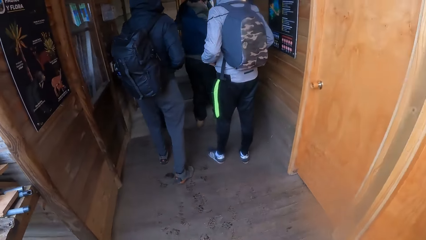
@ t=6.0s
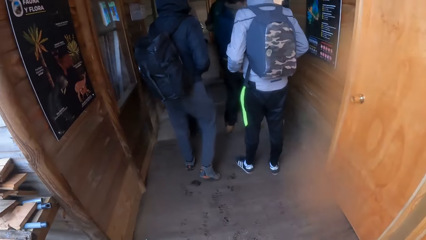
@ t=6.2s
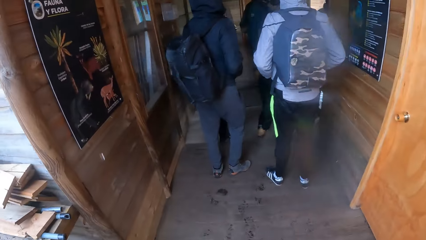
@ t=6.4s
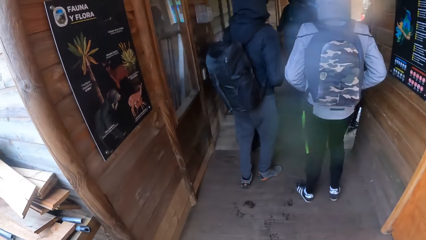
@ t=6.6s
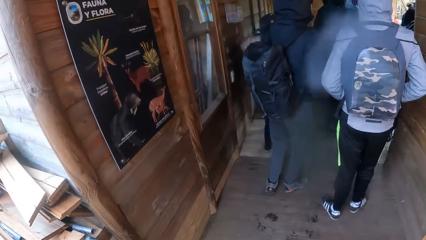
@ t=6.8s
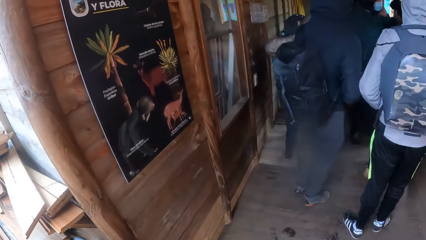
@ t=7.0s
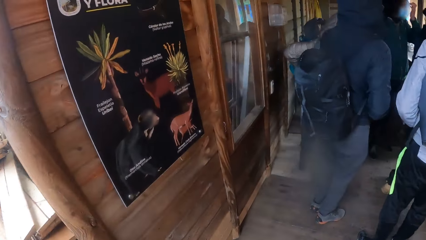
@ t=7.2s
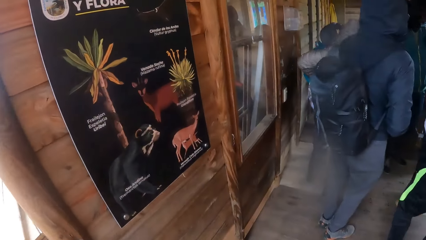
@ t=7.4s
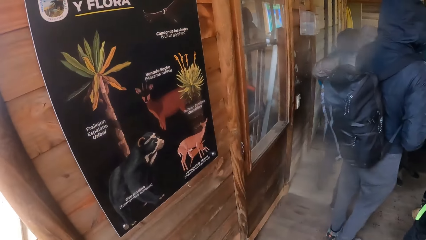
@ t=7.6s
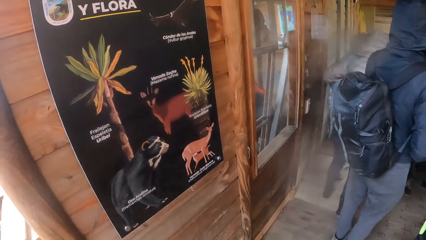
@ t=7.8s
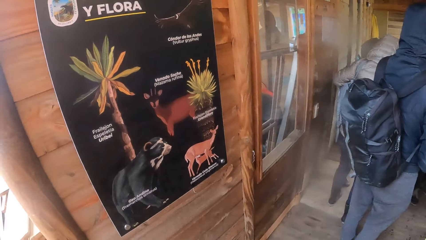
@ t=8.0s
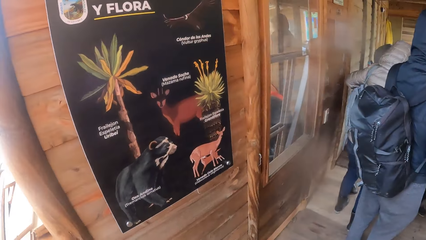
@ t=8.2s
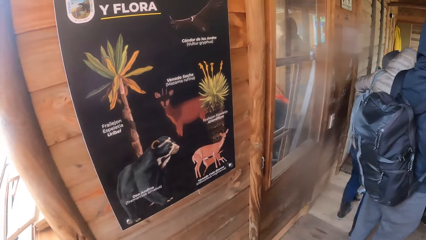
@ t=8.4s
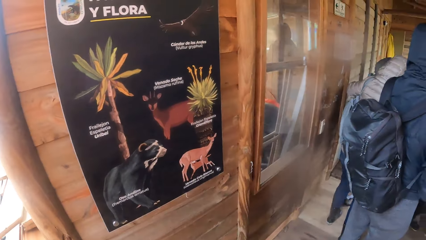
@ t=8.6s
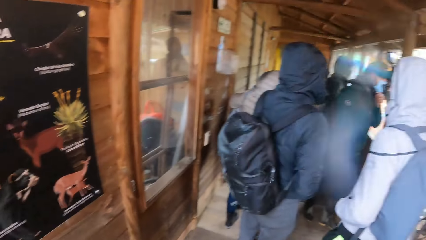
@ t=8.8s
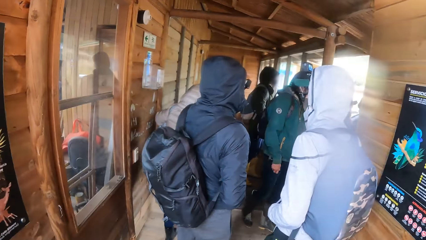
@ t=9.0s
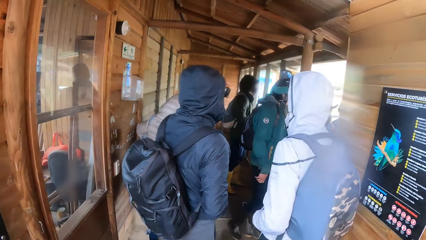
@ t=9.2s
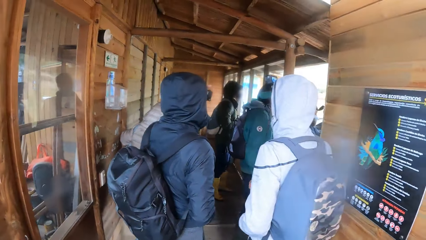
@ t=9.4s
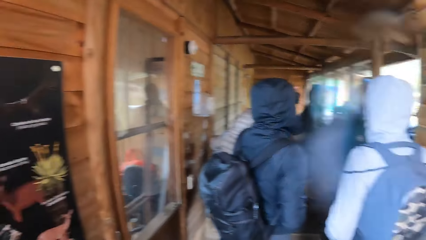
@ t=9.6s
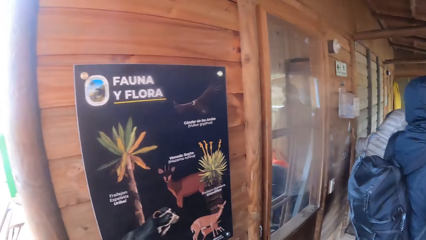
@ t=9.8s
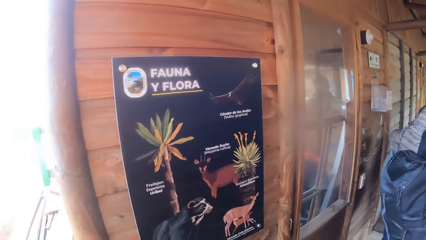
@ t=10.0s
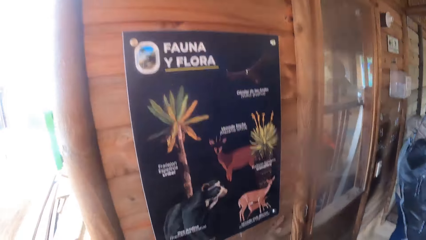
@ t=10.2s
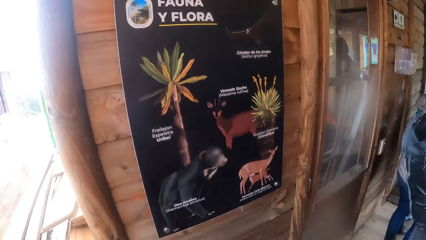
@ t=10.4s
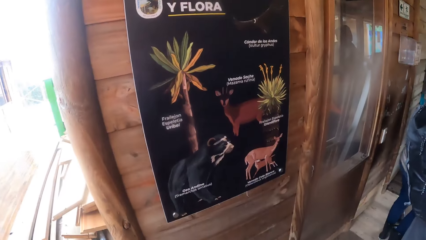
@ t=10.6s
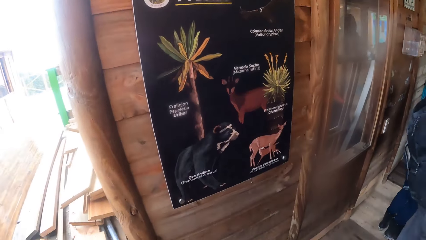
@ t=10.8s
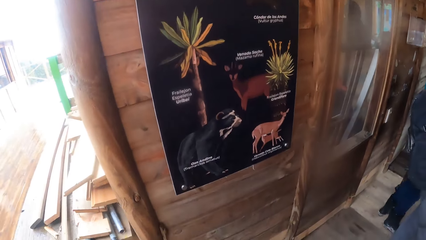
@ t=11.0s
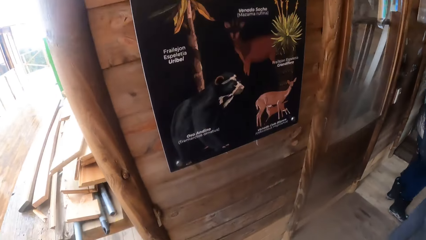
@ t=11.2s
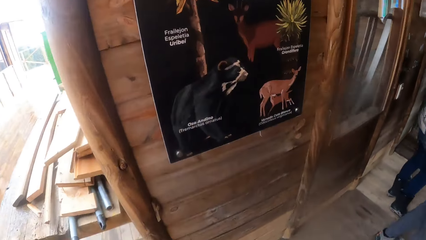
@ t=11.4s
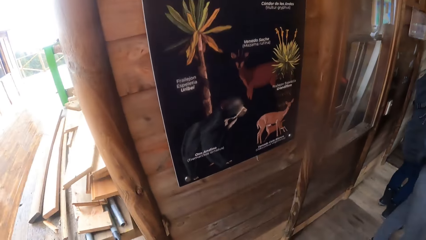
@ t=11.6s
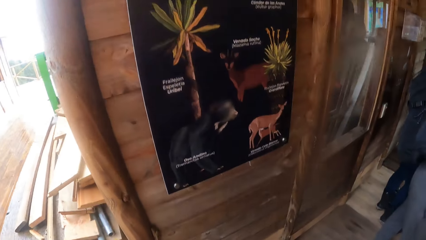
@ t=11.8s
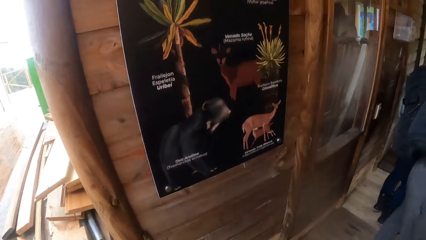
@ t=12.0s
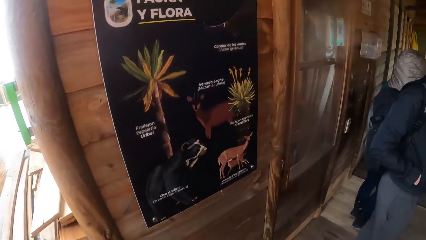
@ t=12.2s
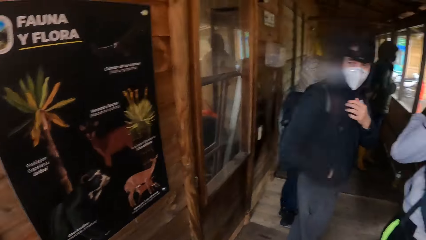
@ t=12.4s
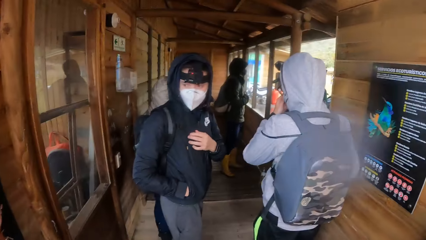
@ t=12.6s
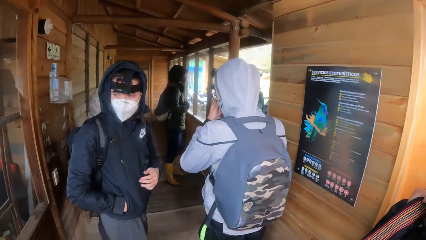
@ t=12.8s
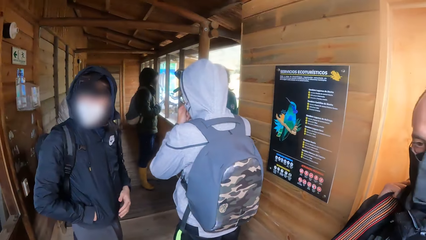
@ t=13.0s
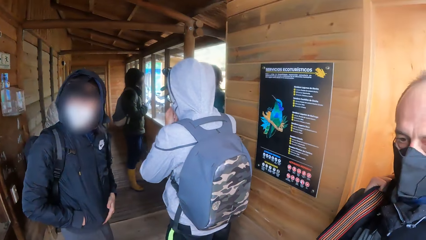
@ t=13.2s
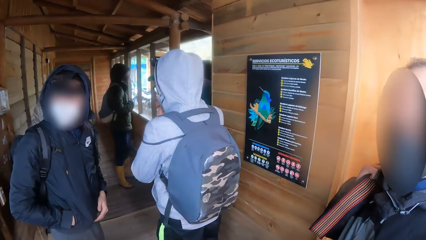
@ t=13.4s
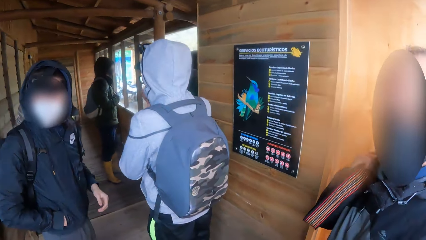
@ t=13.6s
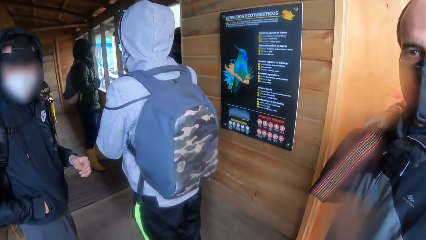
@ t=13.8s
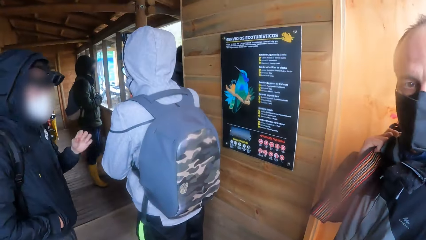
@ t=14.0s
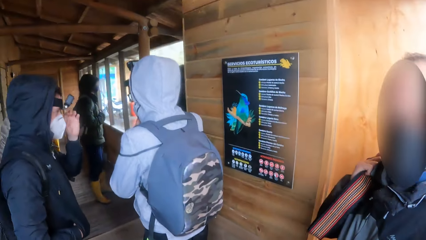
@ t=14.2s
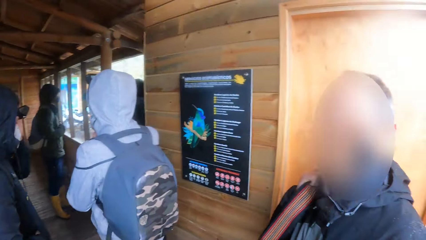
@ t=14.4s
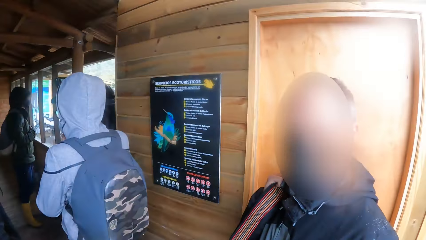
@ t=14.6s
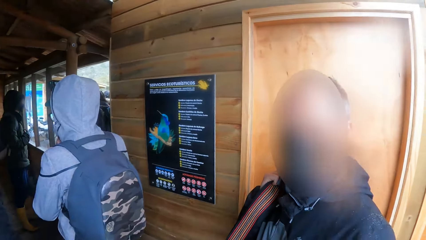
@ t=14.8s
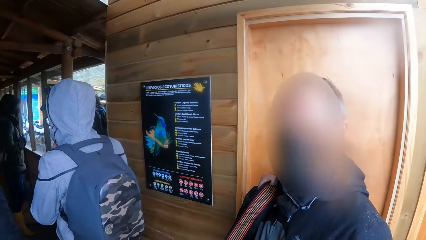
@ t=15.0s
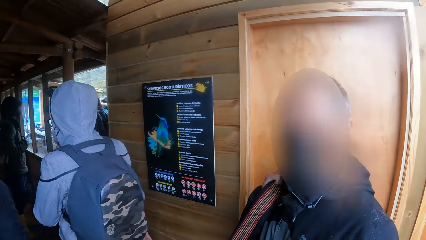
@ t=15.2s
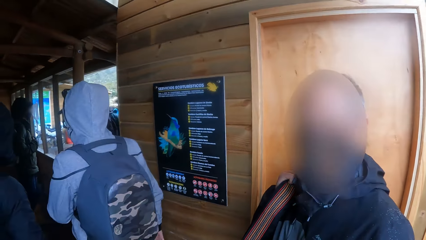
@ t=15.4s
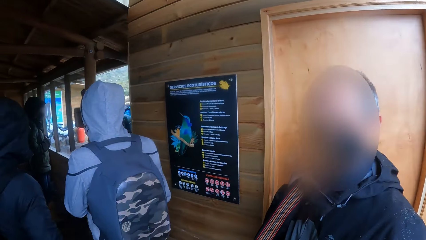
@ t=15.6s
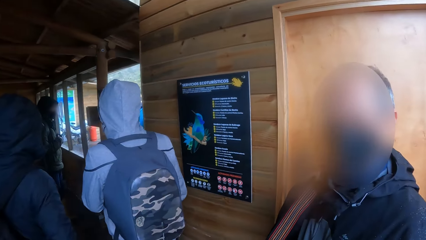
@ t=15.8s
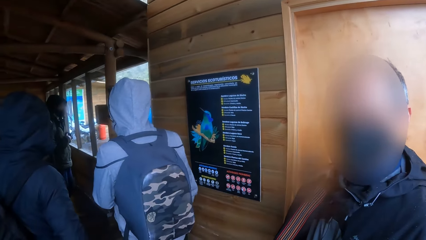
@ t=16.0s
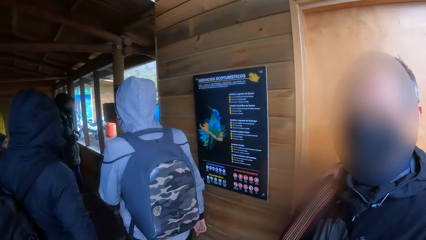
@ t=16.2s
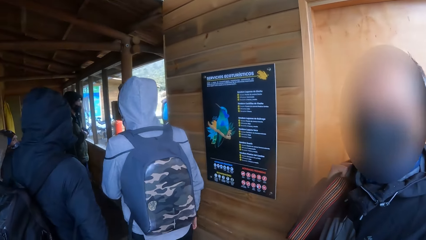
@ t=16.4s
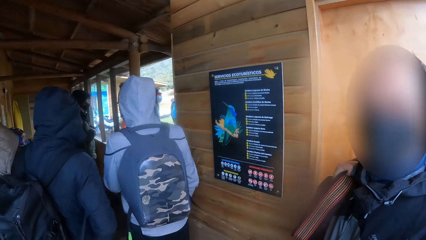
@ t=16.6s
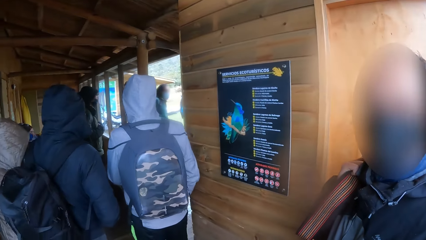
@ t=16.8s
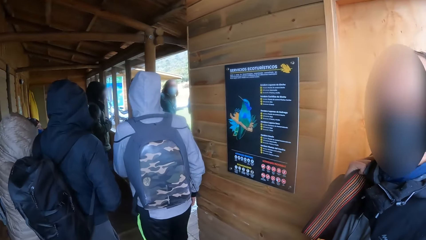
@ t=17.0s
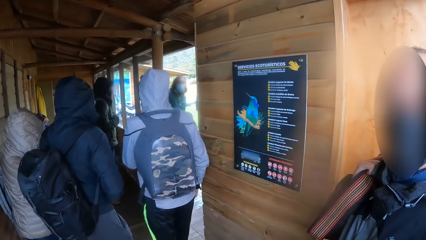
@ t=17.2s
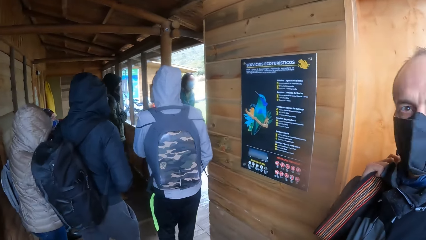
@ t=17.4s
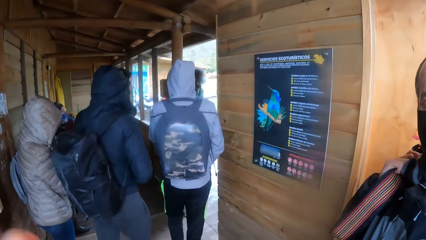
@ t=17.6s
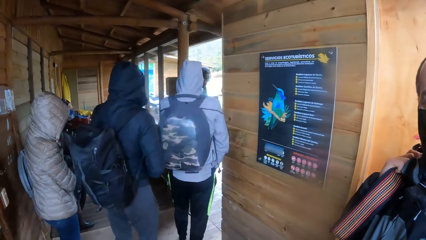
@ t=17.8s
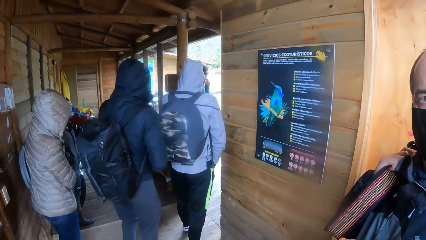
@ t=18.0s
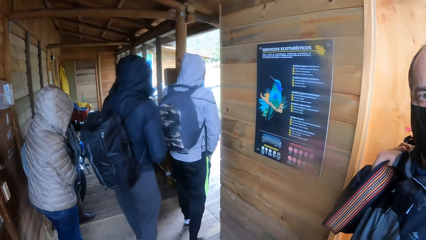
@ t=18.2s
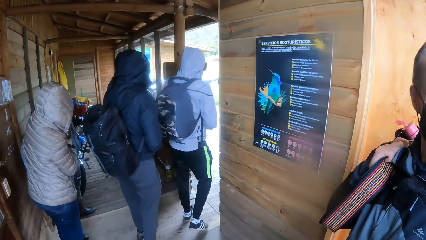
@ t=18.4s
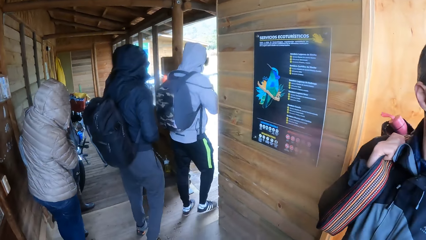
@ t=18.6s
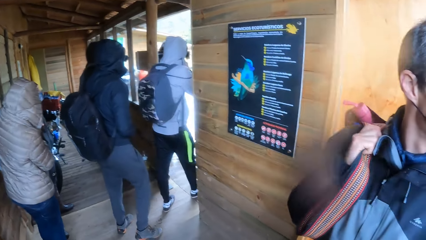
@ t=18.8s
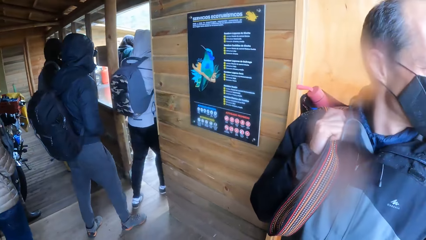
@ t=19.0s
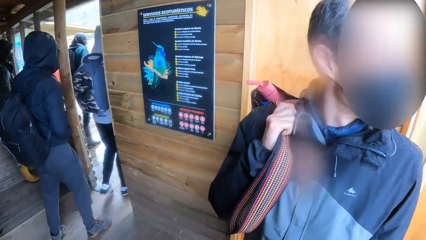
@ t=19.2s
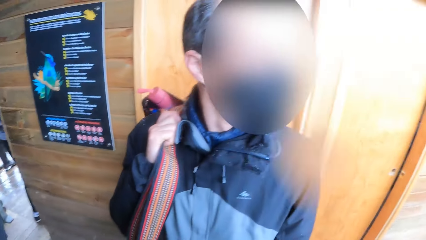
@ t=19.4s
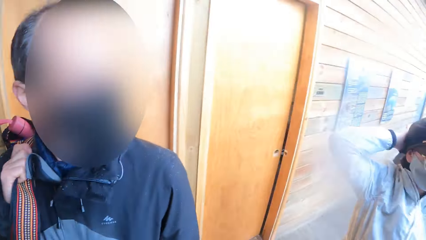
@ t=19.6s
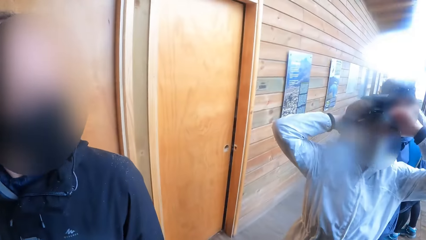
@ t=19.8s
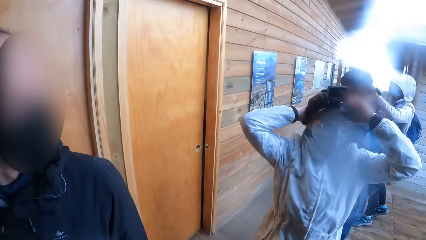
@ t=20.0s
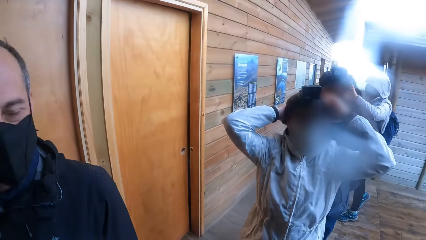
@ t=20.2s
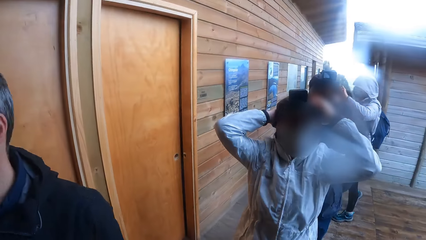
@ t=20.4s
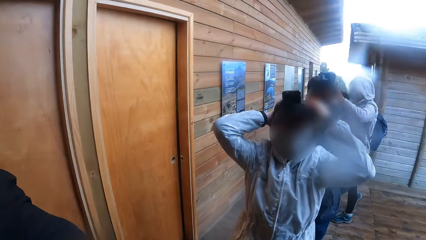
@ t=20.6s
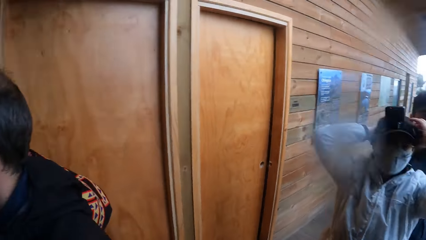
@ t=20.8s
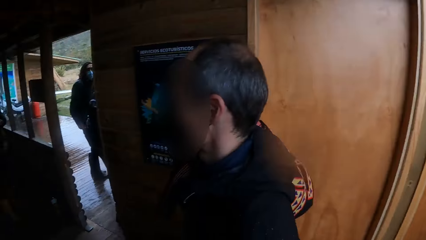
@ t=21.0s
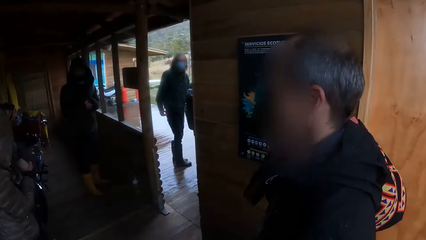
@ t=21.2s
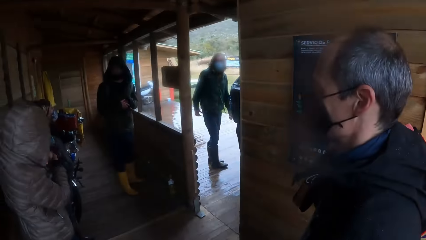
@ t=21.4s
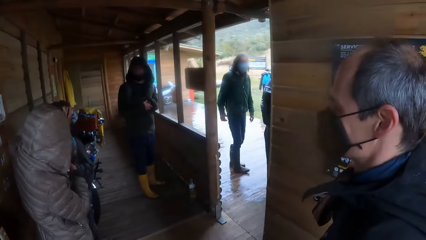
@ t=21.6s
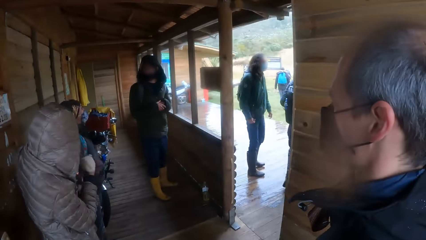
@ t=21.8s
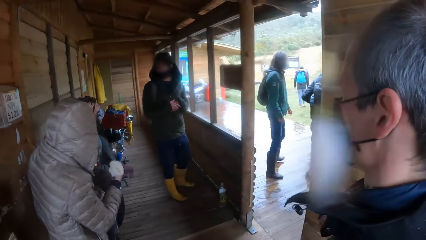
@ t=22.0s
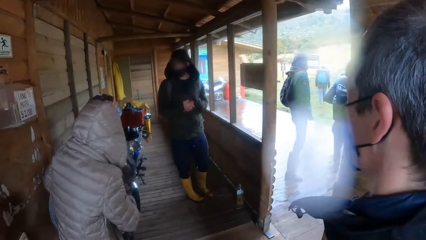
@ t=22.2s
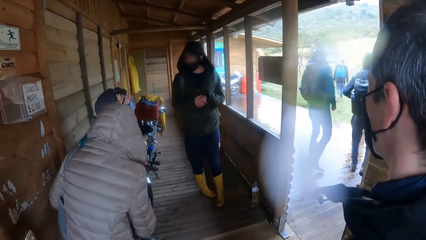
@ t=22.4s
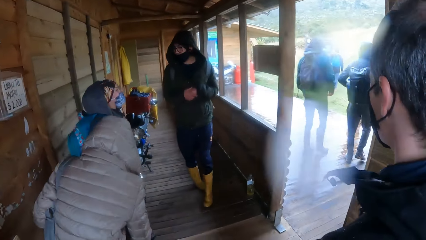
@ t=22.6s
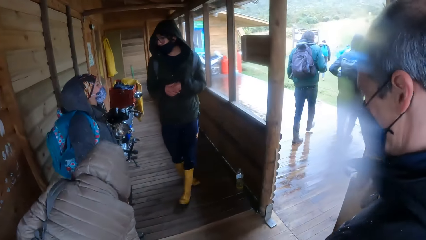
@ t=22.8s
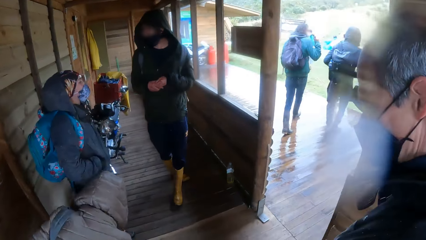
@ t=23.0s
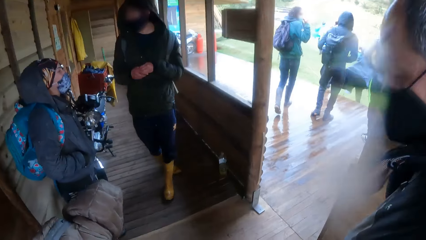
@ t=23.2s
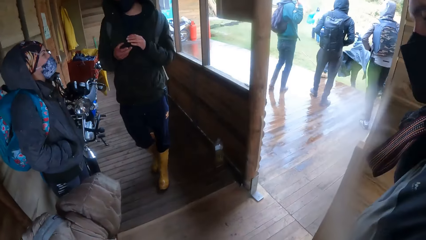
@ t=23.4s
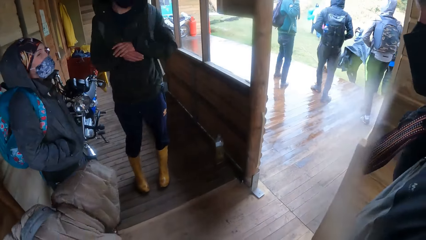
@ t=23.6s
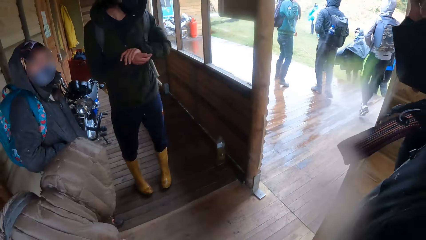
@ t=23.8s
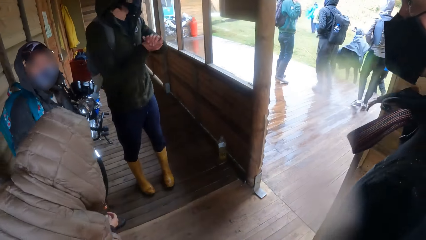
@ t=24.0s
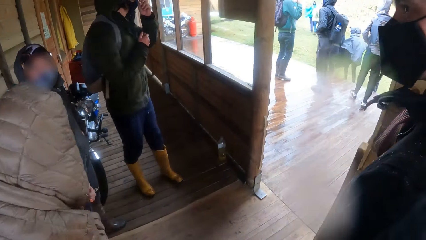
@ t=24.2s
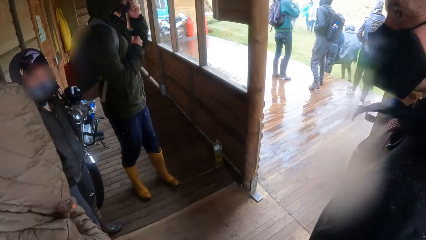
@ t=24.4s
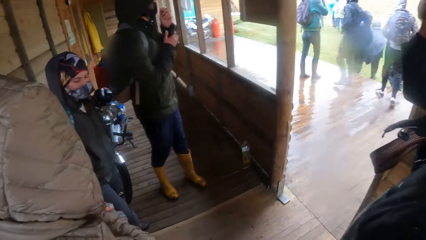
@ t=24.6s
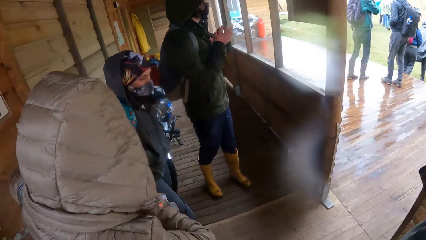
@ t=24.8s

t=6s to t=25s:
The camera wearer stares at a poster at an entrance. They walk around the building. They read the poster. They look around the building. They walk into the building with a man. They walk around the building.
